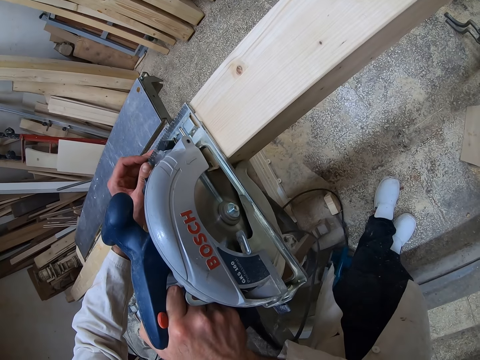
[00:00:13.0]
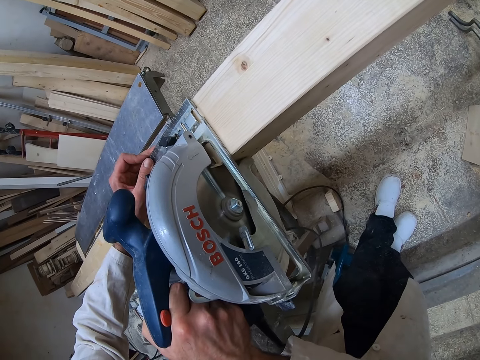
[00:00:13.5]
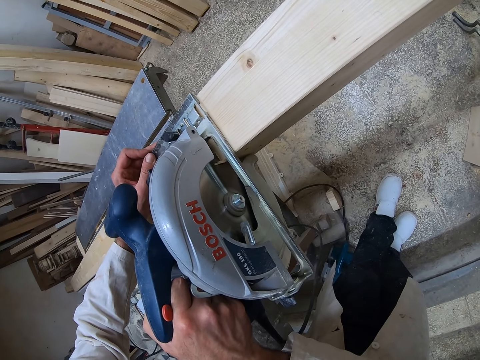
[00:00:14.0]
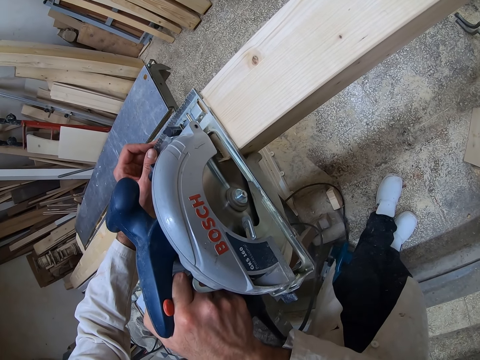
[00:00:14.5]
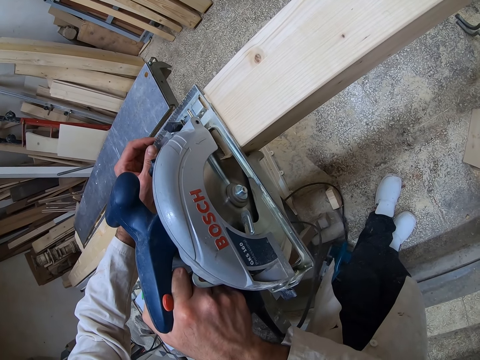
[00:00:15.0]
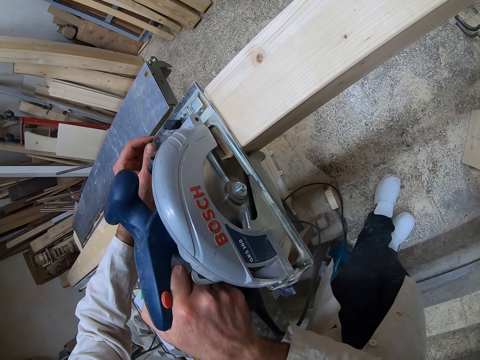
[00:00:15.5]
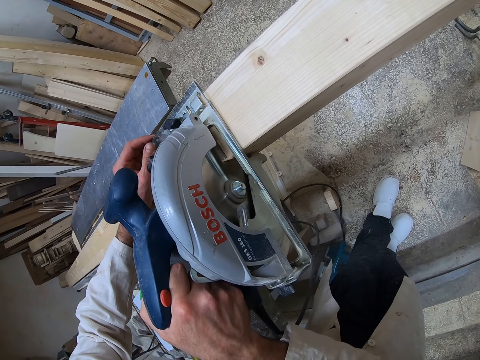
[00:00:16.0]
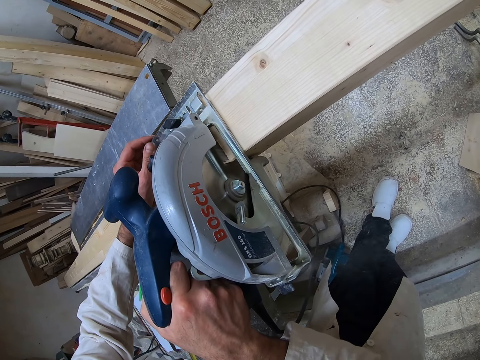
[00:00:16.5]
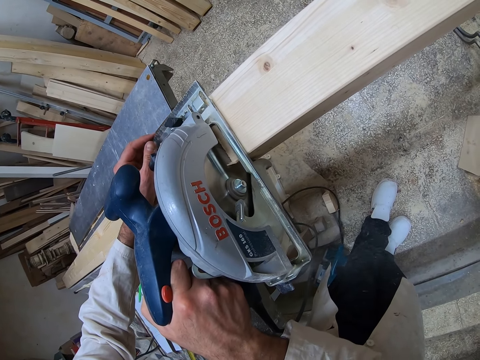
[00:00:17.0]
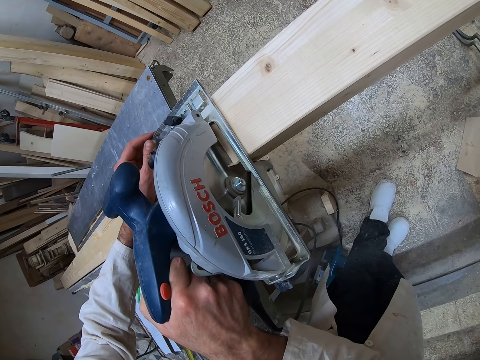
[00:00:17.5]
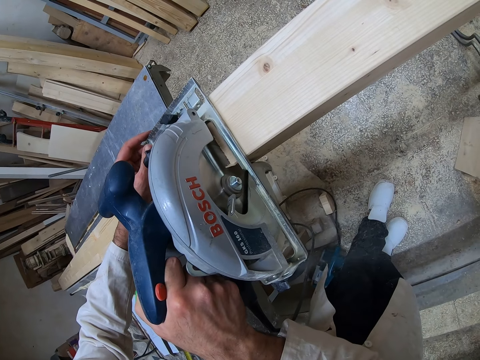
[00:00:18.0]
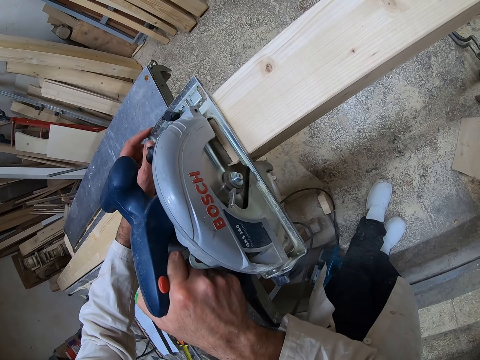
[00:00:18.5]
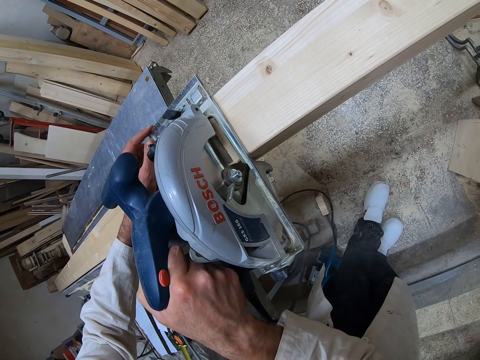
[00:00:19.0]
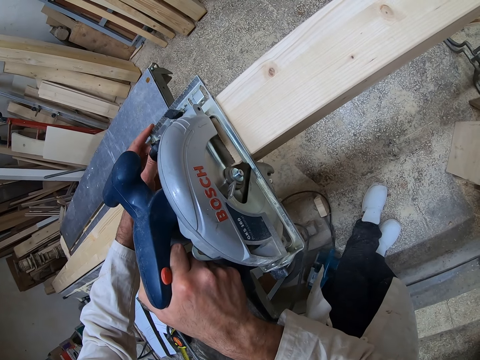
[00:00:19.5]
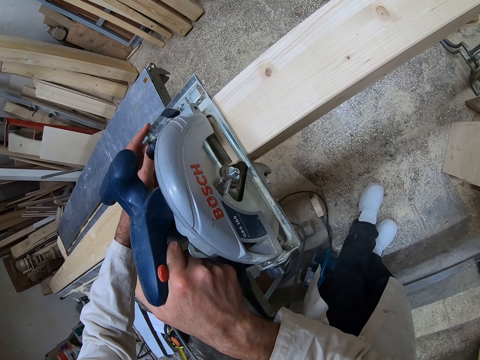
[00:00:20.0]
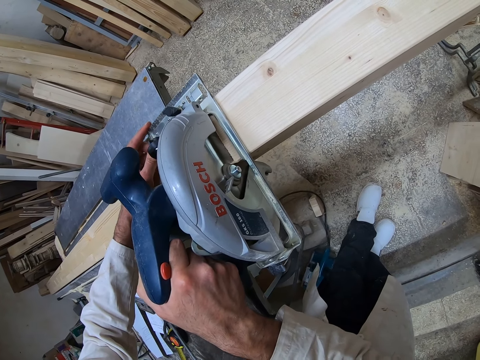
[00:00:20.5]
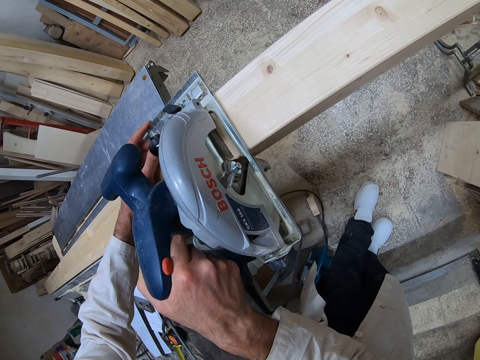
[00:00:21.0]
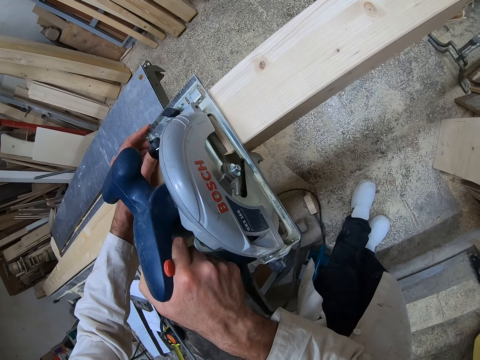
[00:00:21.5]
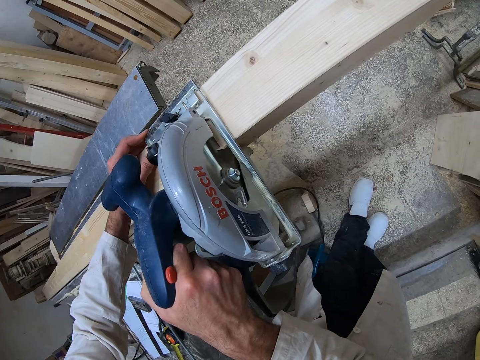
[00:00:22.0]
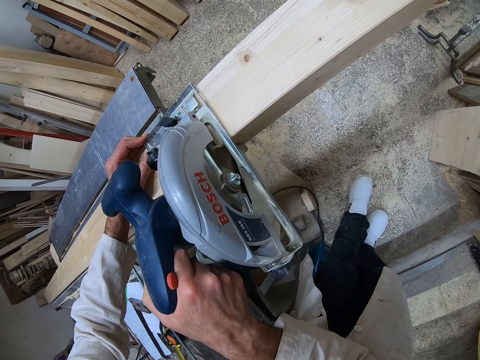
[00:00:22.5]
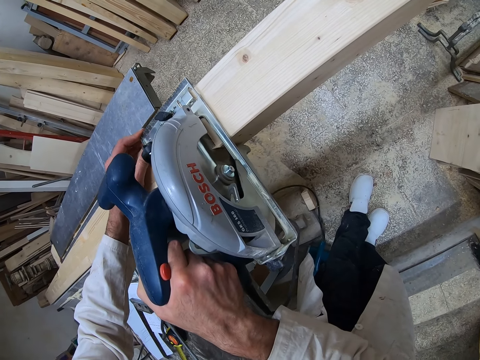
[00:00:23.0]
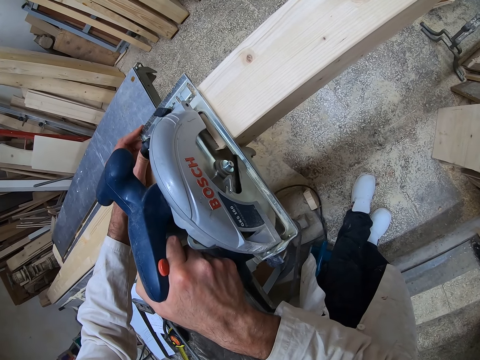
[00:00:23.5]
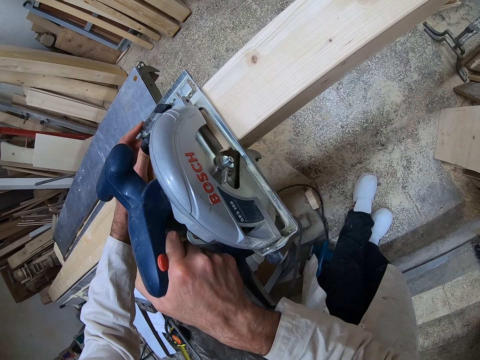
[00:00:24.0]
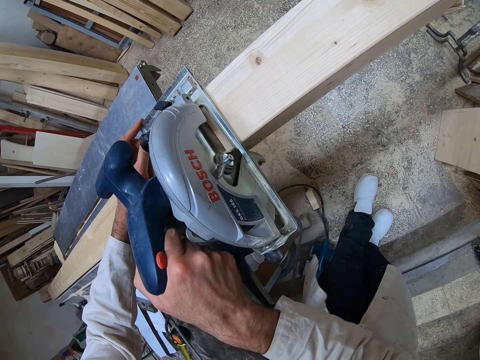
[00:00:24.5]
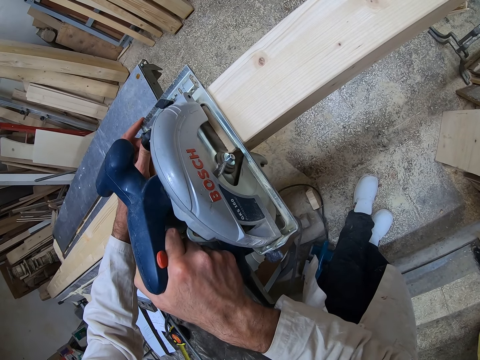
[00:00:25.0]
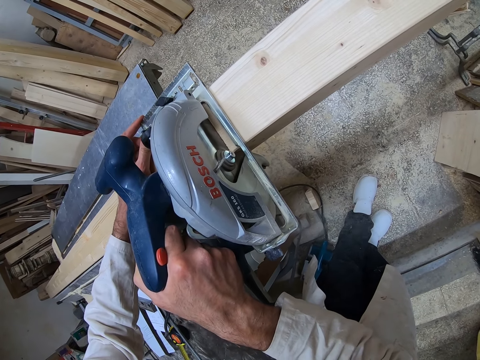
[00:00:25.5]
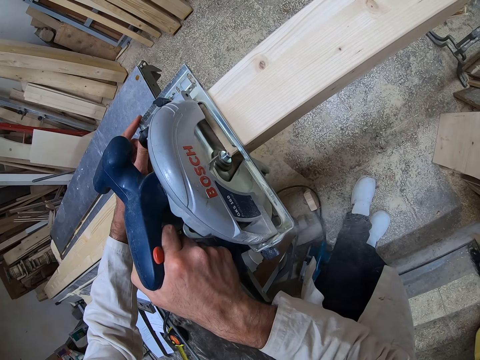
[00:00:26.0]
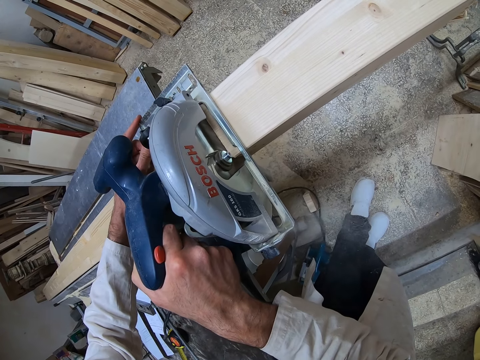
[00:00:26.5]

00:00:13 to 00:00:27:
The camera wearer cuts the piece of wood with the circular saw with both hands.

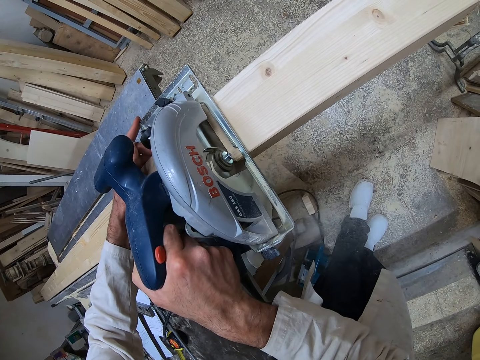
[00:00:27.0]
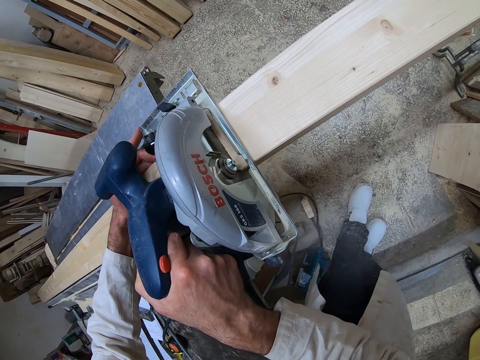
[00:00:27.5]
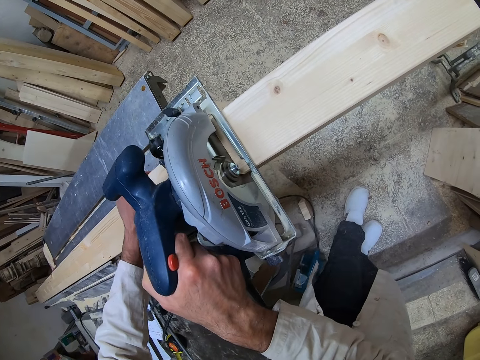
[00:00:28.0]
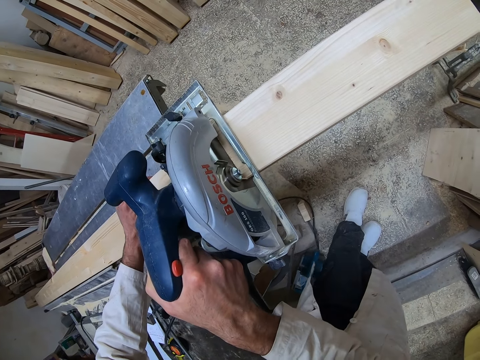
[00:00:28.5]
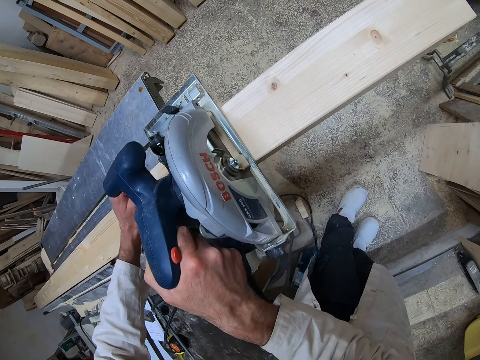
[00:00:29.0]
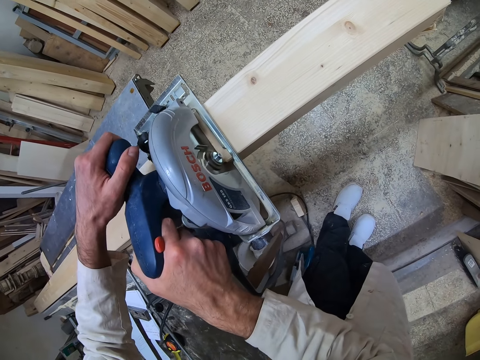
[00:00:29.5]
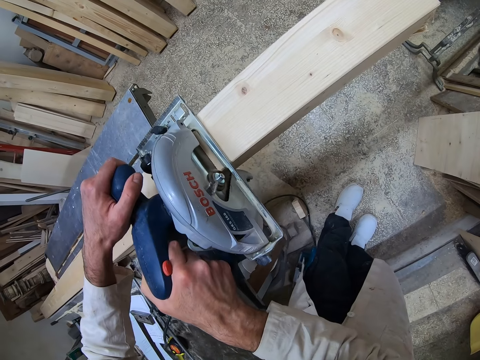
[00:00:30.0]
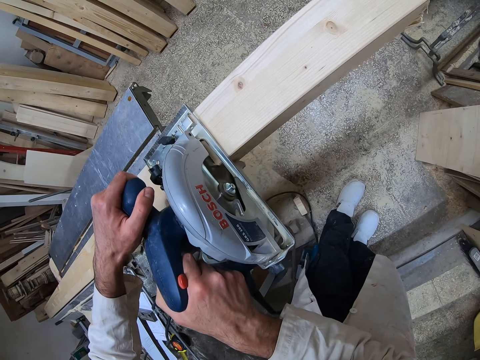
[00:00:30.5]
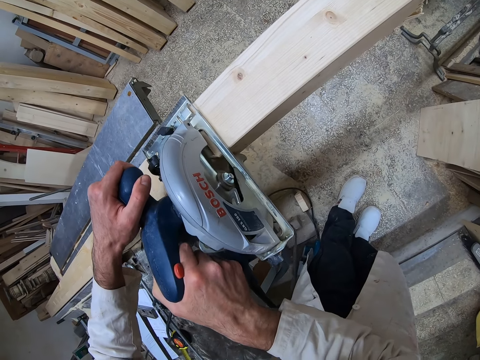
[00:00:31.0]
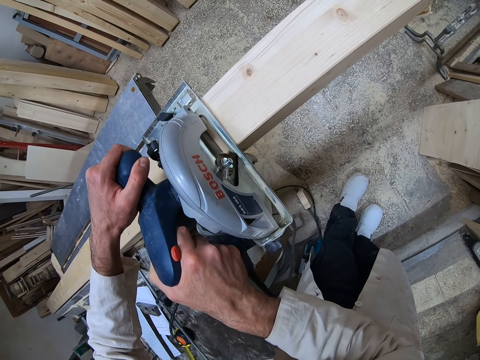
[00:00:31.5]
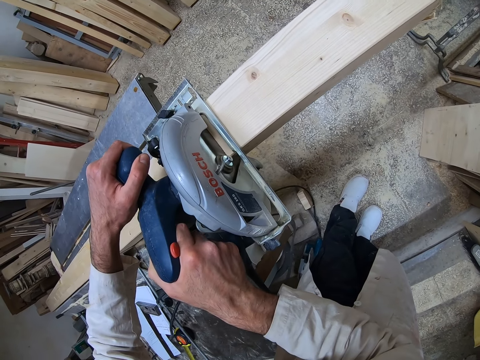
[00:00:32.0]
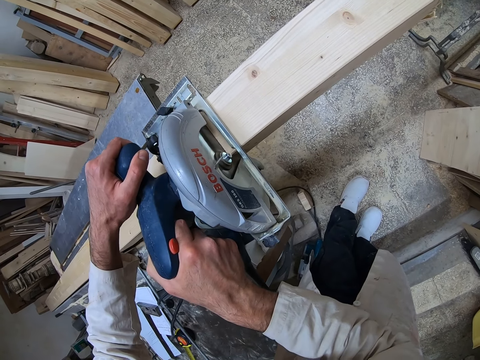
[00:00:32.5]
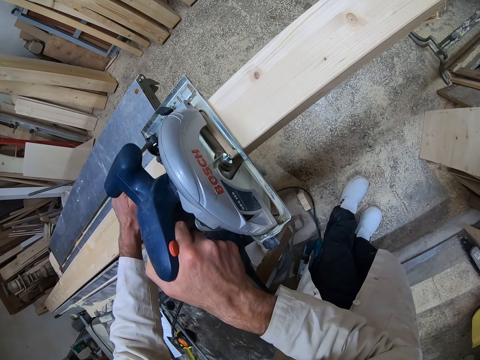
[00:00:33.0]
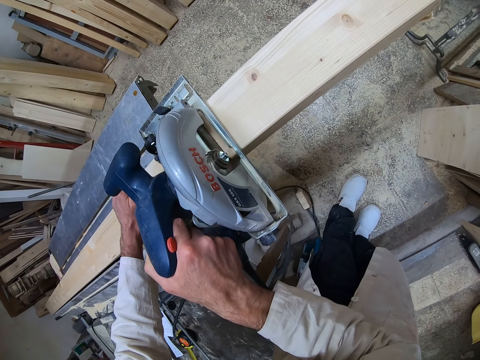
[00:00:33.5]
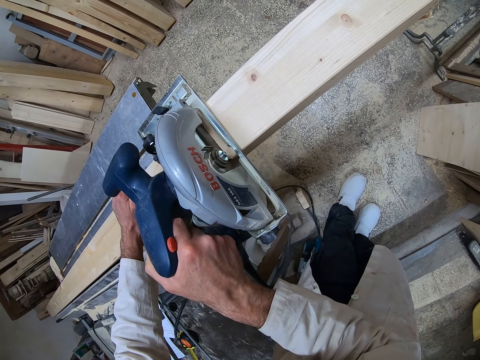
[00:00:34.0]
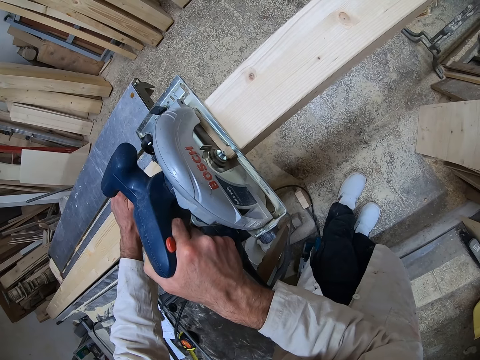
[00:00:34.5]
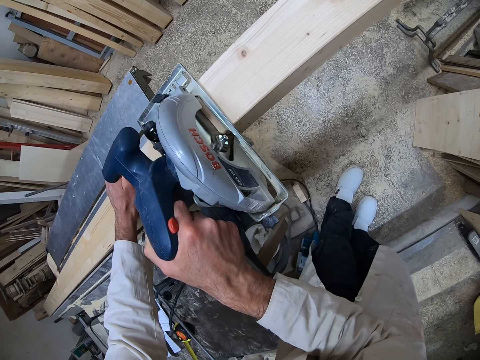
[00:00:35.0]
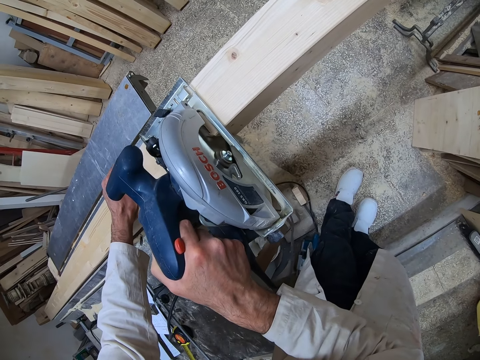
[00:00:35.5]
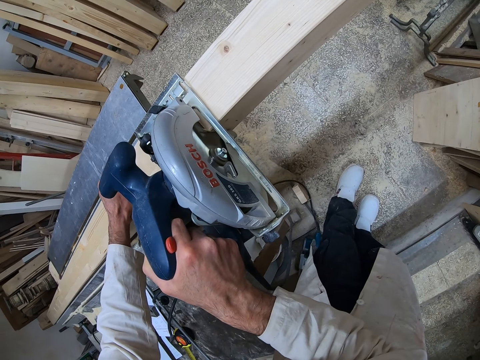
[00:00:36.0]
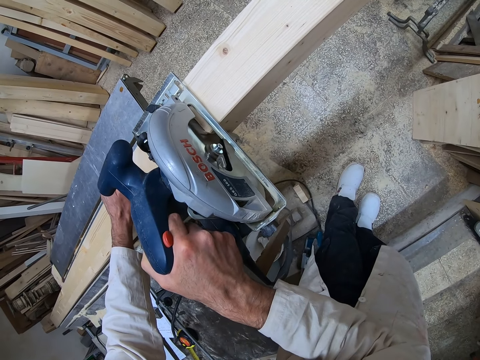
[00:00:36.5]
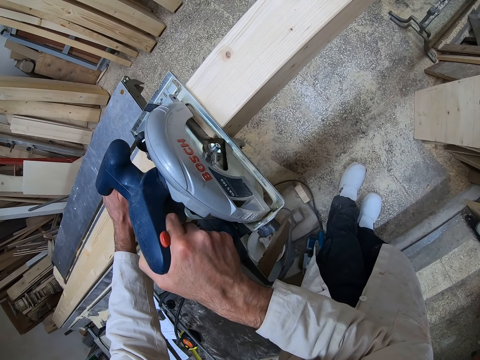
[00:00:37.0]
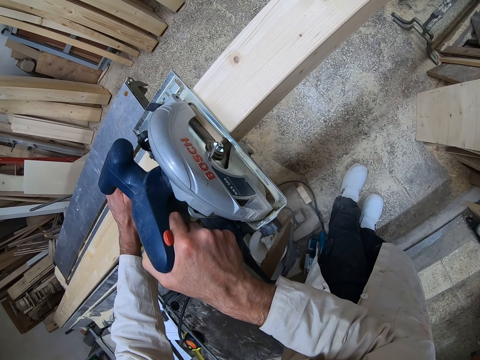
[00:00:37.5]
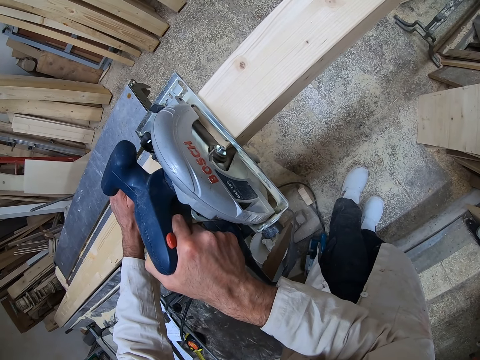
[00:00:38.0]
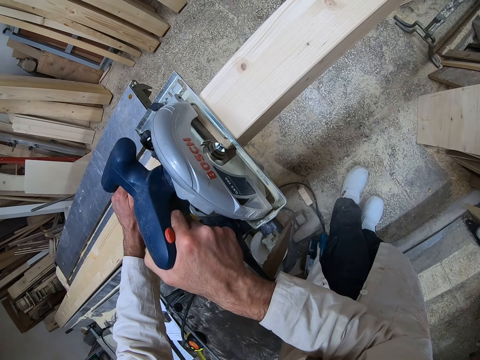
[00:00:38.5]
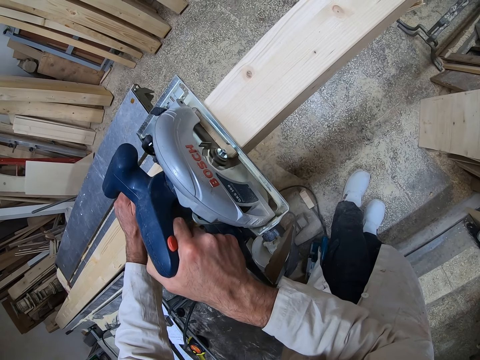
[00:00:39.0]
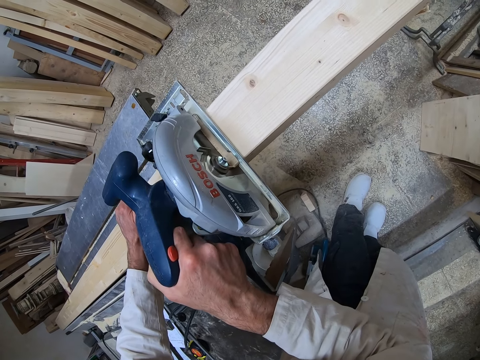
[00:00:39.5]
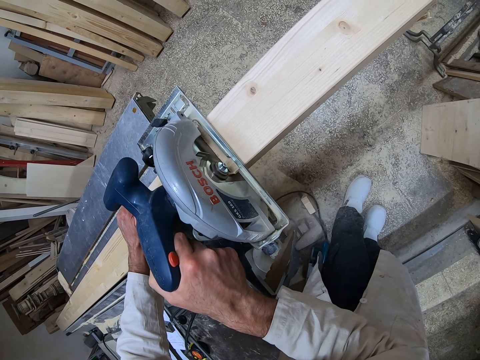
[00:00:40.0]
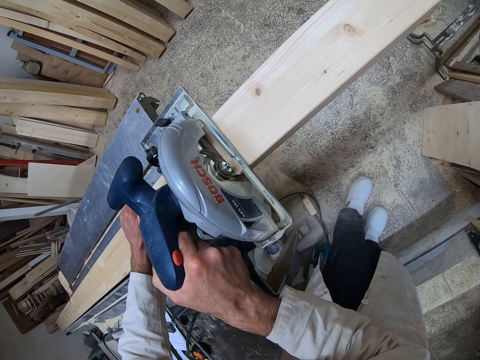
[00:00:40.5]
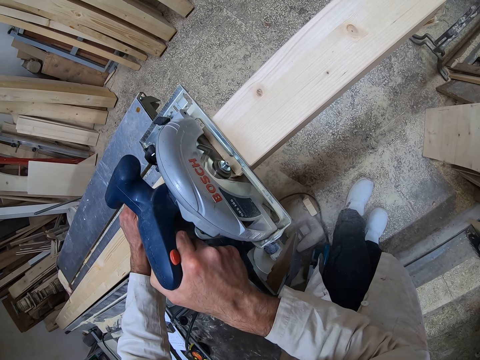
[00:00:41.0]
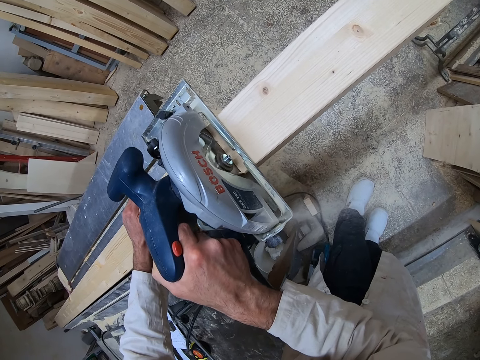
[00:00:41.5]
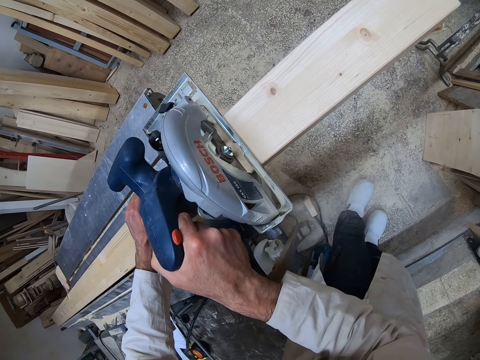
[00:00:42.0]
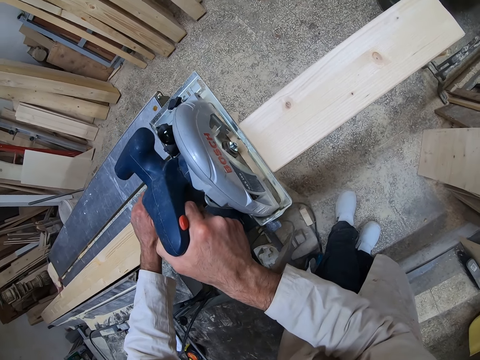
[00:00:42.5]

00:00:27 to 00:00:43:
The camera wearer places his left hand on the wood cutter. He cuts the wood. He removes his hand from the wood cutter. He places his left hand on the piece of wood. He cuts the wood.
